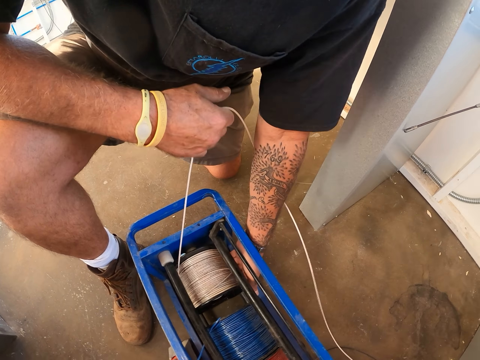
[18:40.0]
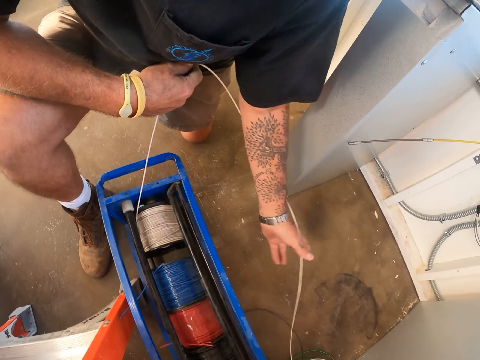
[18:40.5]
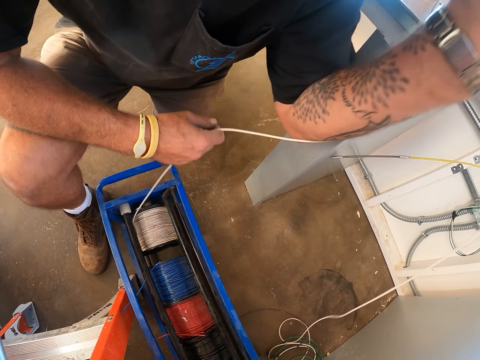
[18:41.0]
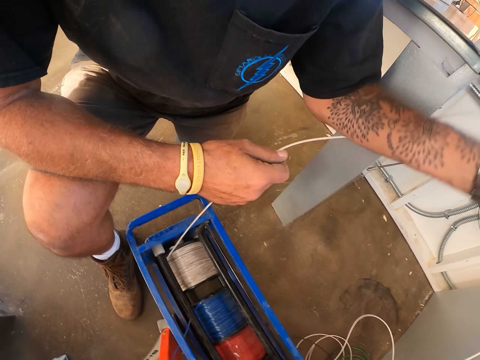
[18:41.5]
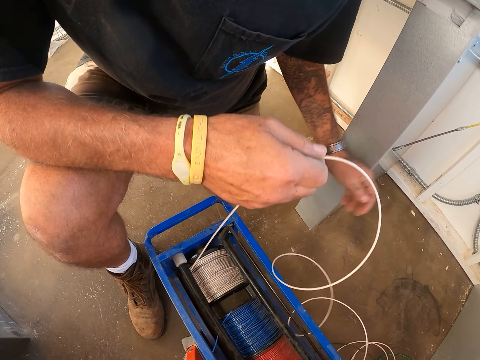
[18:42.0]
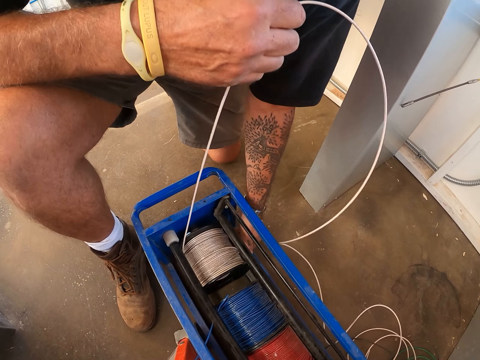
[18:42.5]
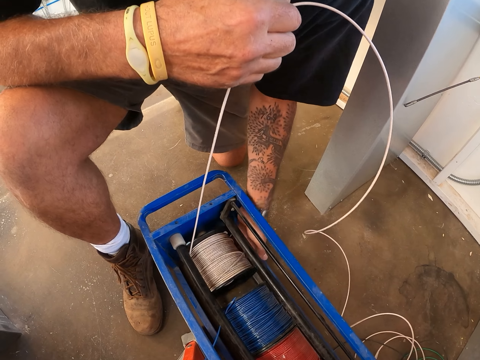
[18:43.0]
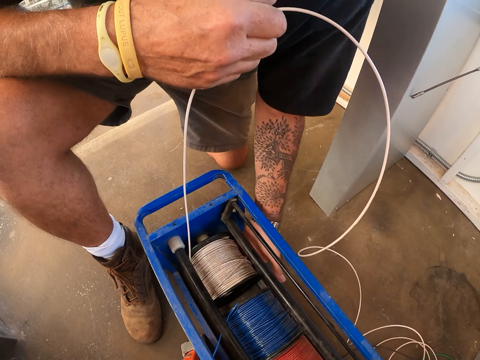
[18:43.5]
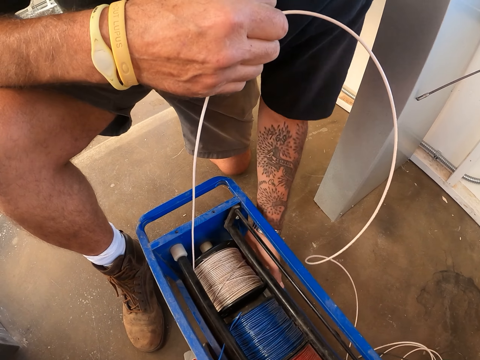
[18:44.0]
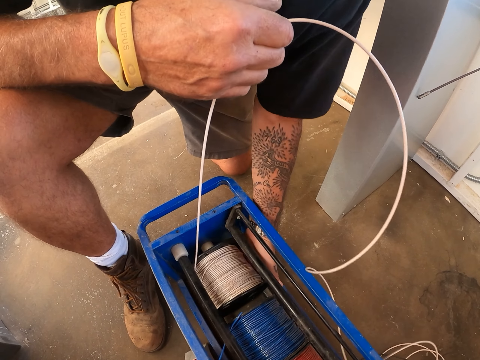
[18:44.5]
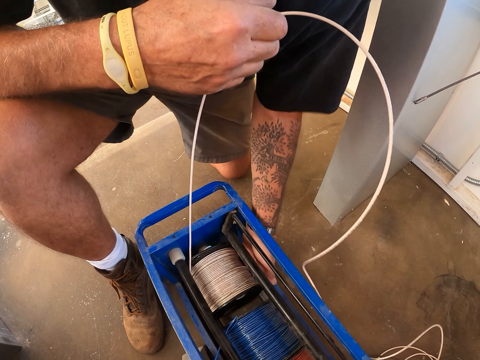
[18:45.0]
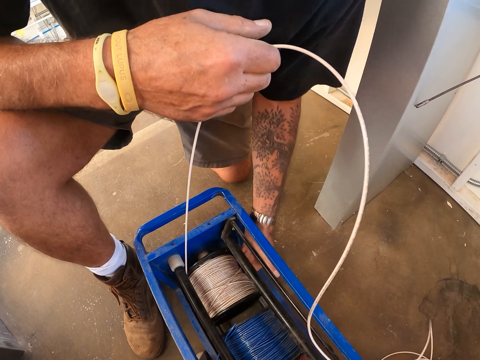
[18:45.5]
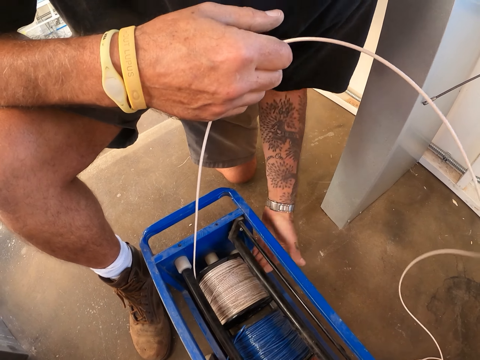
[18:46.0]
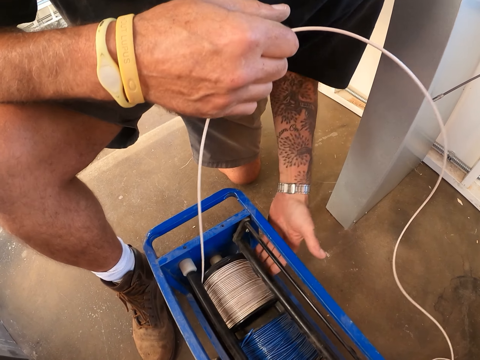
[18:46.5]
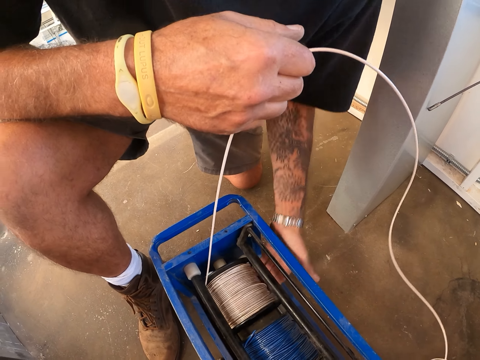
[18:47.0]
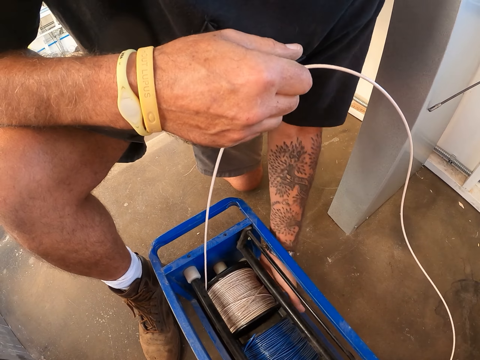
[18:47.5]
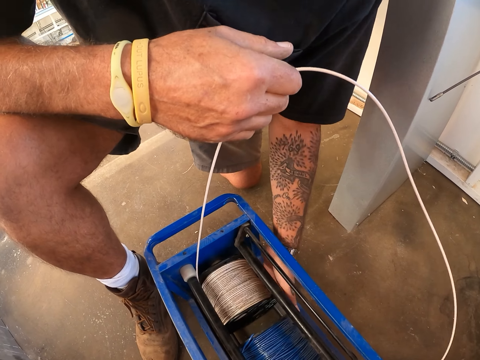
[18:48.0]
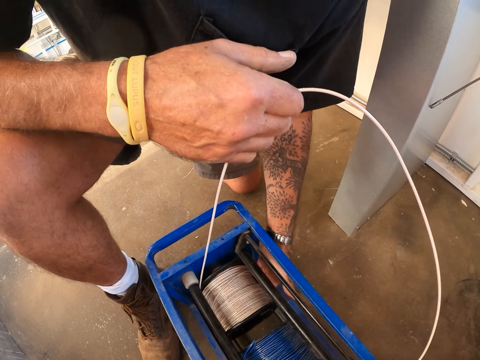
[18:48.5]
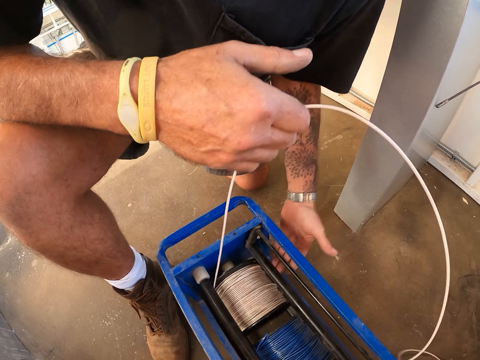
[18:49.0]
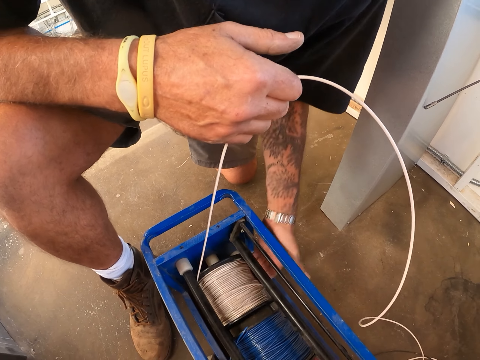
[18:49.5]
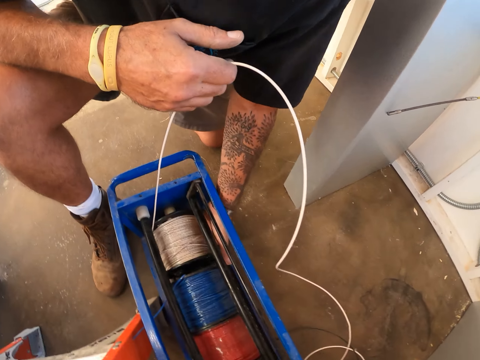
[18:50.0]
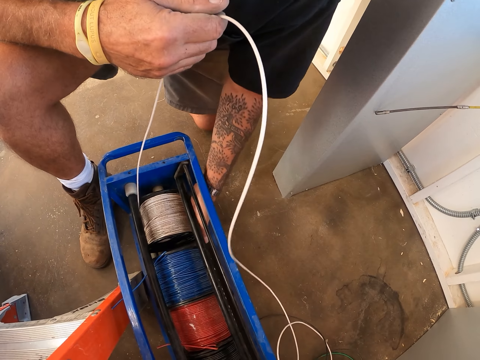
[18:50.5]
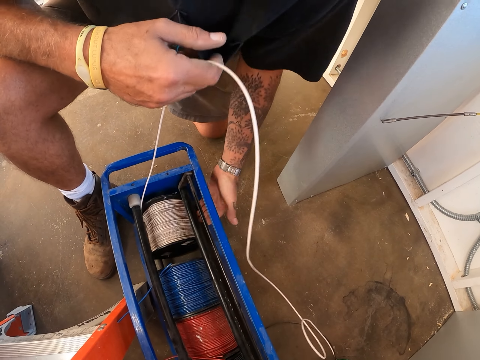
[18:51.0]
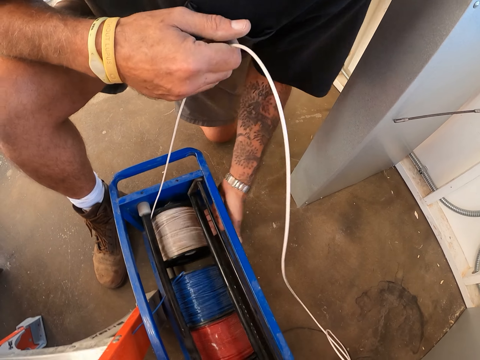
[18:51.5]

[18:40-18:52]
The camera wearer pulls the cable wire. They roll wire in the extension cable cord.

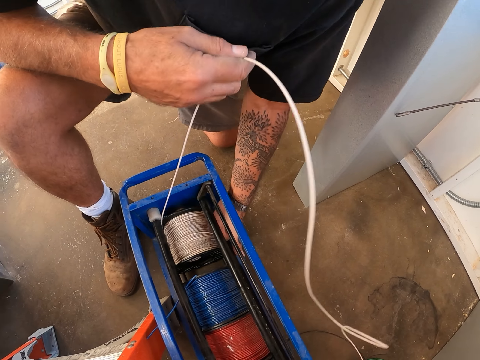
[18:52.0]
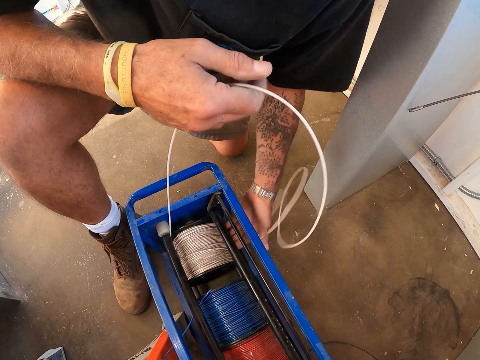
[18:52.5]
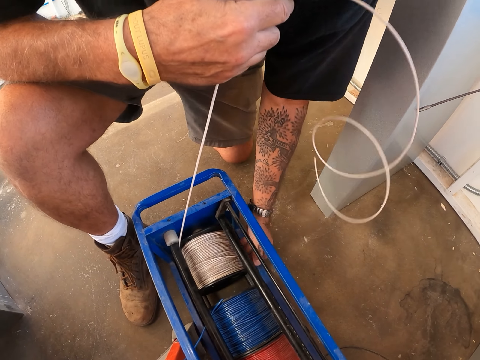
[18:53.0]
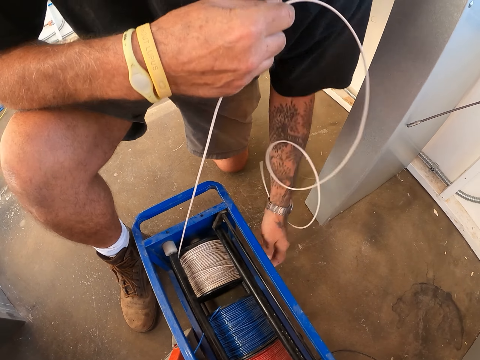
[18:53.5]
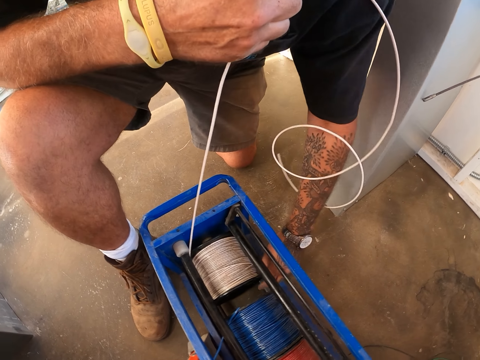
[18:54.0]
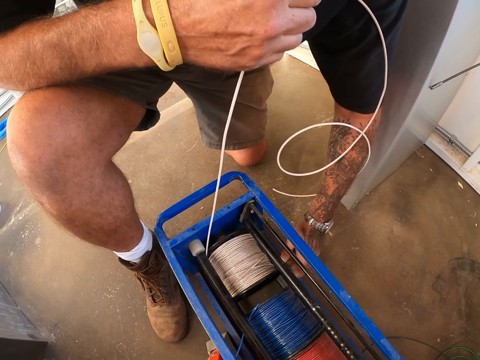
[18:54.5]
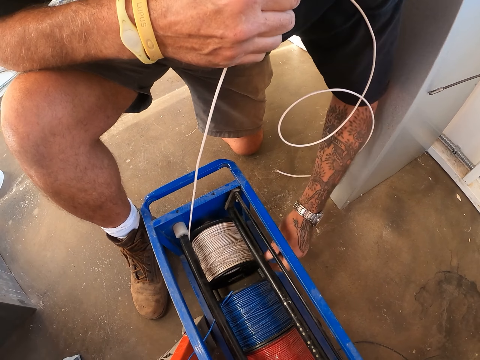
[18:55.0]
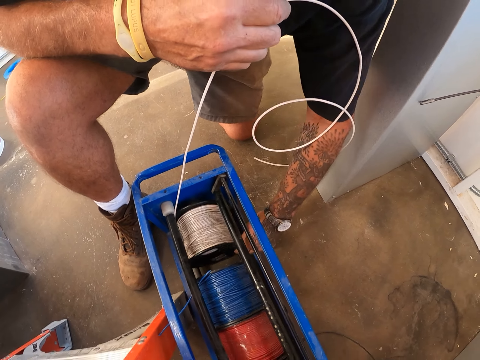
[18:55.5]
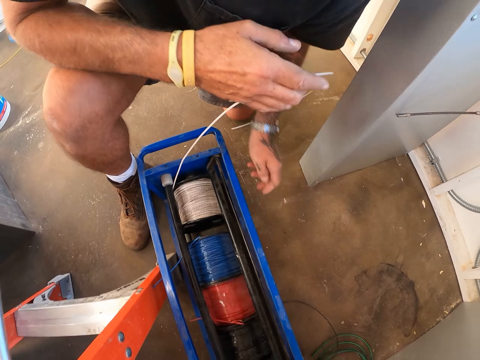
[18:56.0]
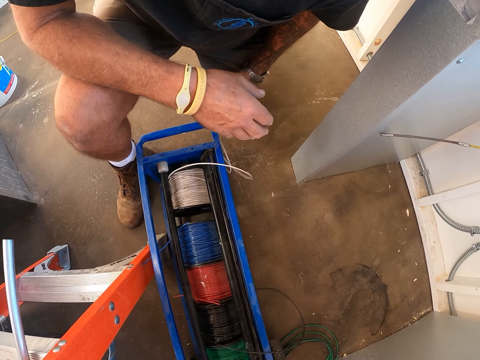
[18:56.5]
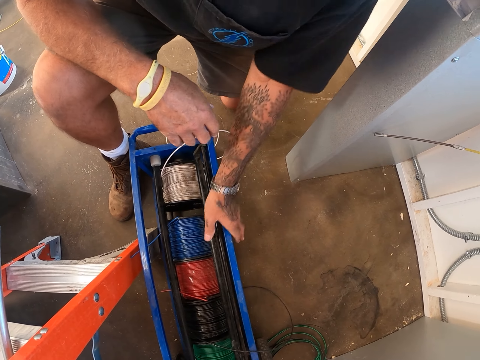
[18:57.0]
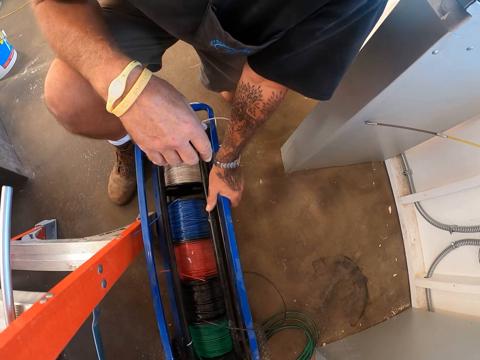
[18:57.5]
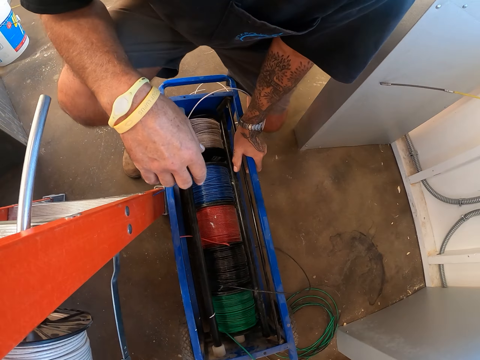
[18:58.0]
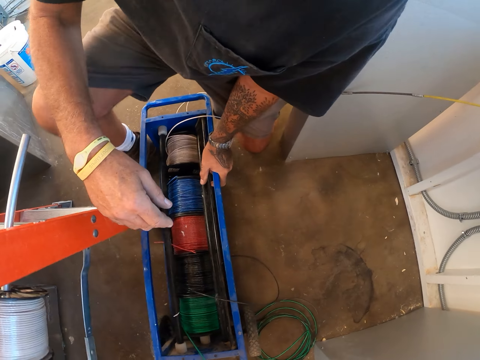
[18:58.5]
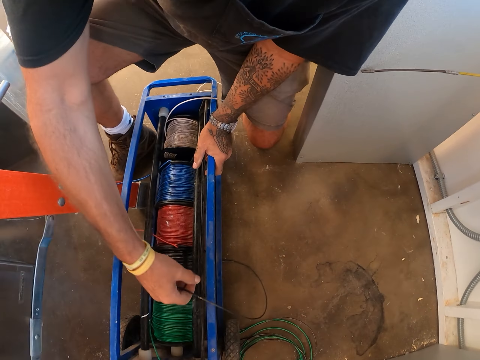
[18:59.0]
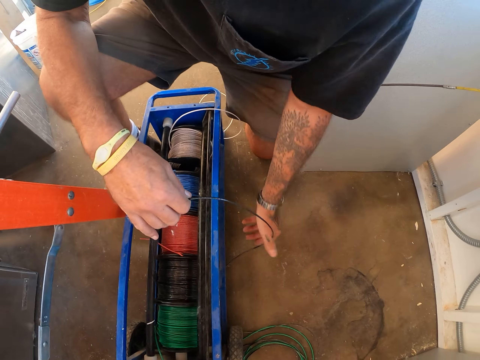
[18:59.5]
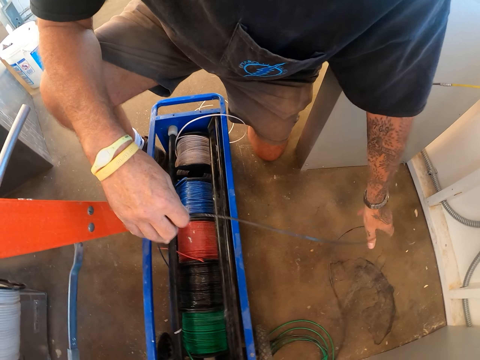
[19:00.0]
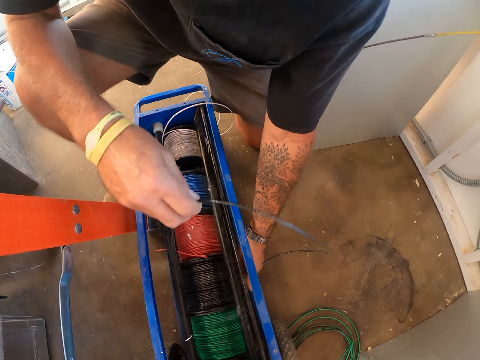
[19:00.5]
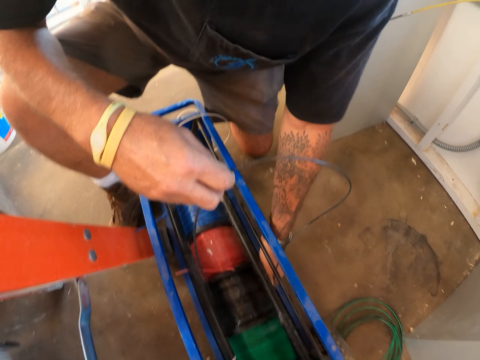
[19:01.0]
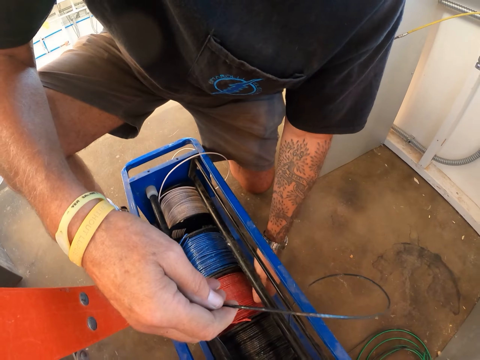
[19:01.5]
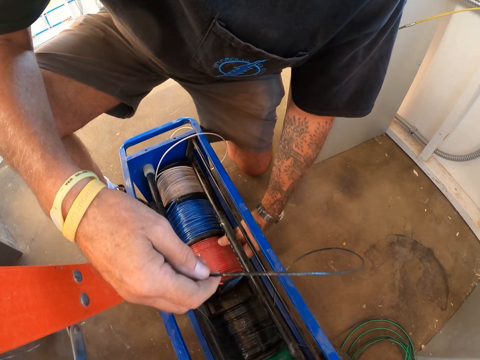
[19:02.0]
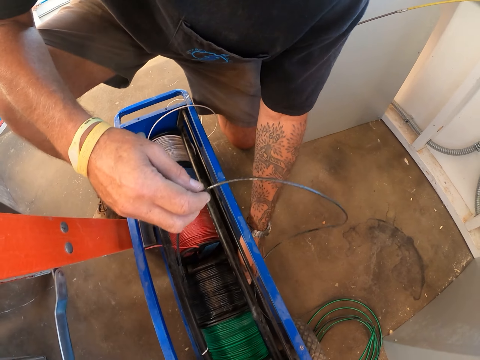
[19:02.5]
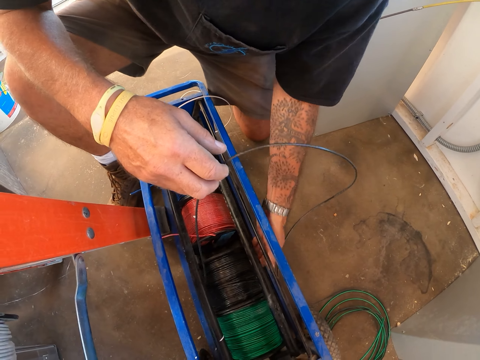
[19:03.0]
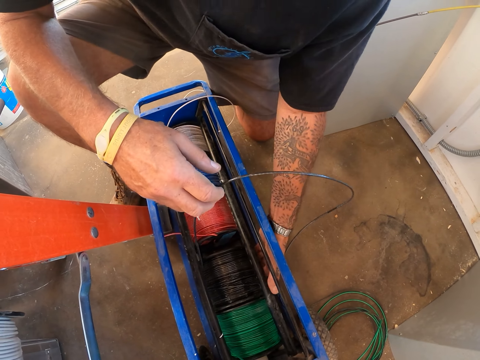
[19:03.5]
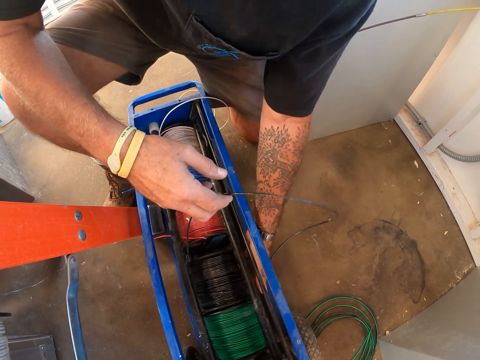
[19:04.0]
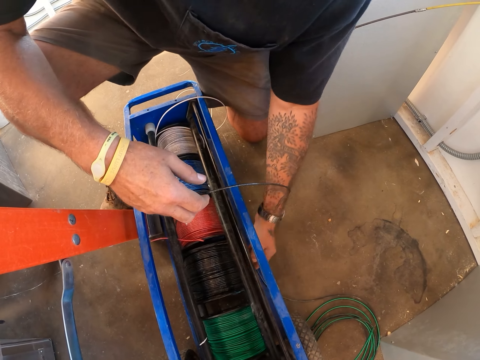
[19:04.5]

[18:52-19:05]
The camera wearer rolls wire in the extension cable cord.

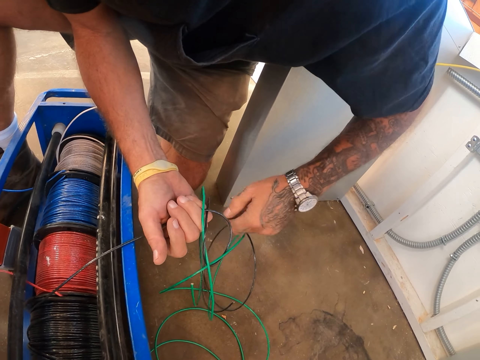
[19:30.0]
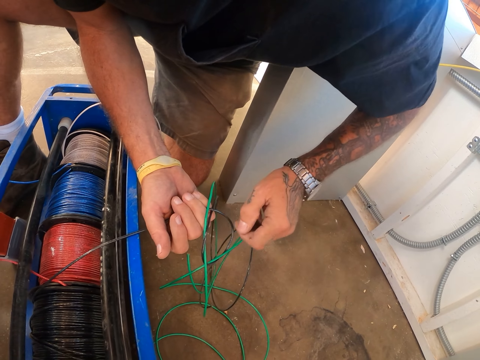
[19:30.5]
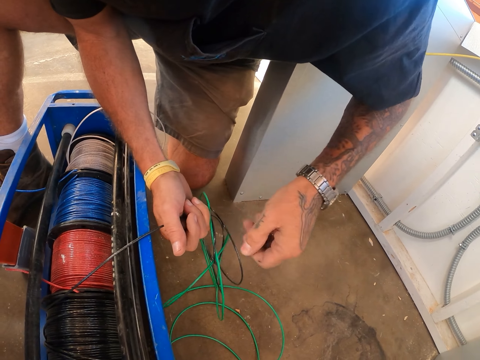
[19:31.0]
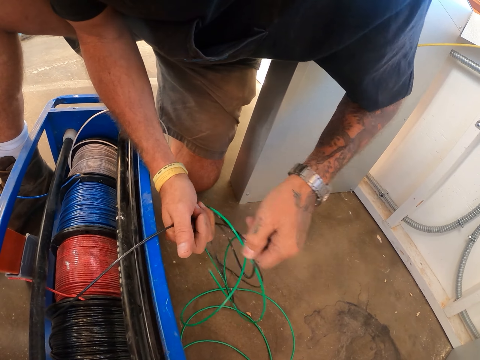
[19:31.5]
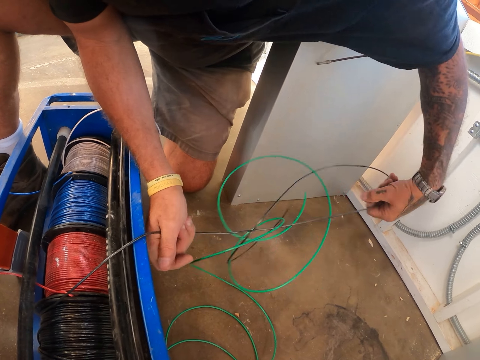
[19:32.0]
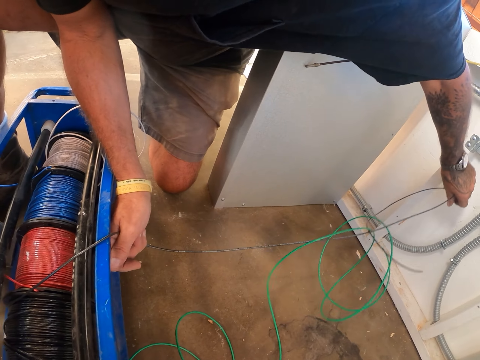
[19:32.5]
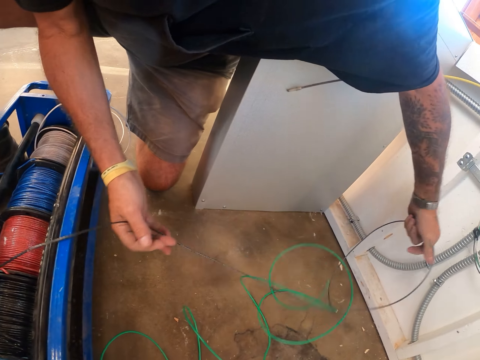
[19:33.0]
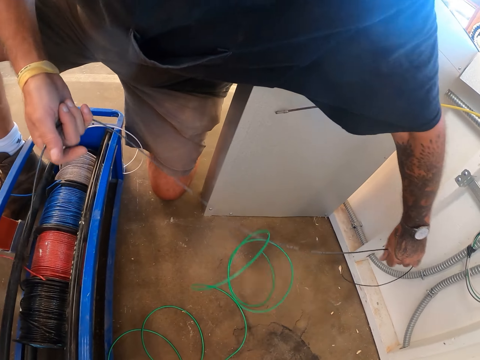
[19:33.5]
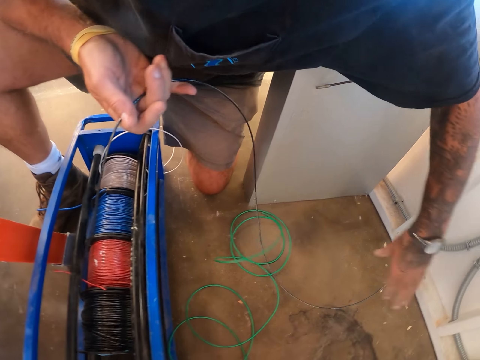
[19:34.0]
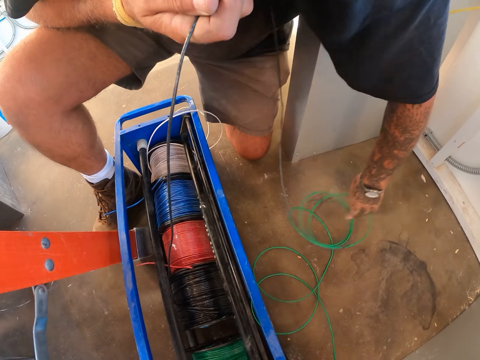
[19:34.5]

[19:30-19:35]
The camera wearer straightens the cable.
